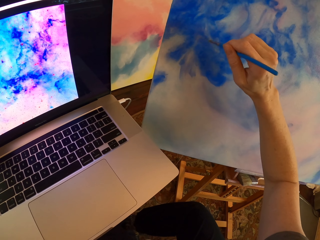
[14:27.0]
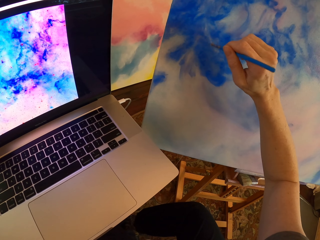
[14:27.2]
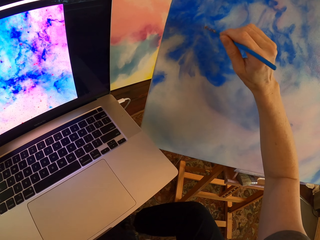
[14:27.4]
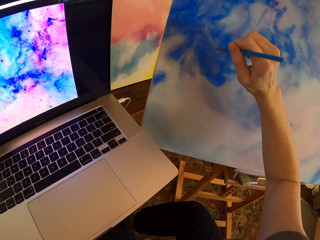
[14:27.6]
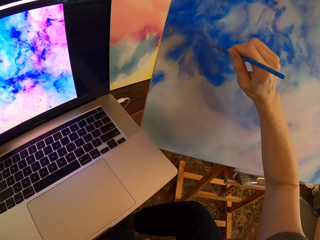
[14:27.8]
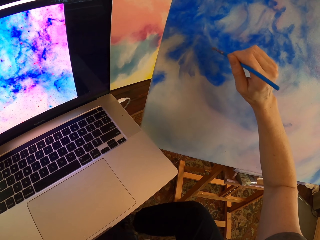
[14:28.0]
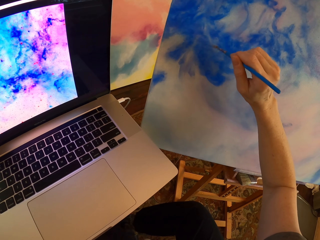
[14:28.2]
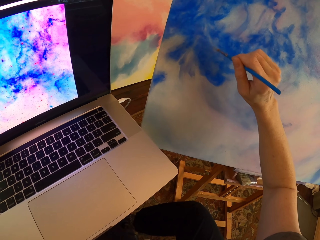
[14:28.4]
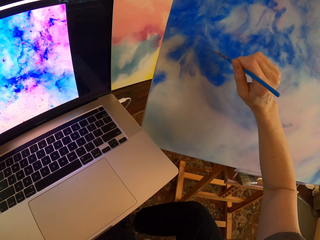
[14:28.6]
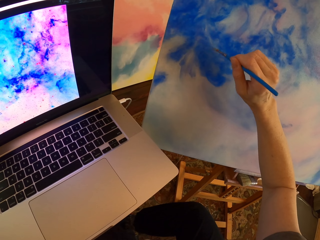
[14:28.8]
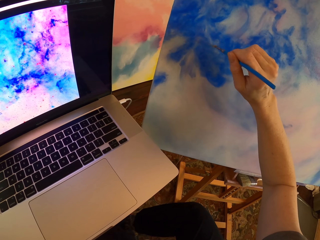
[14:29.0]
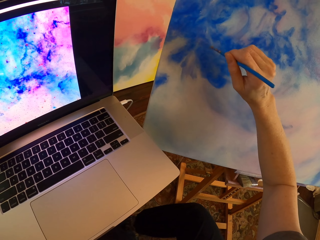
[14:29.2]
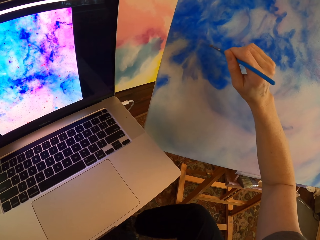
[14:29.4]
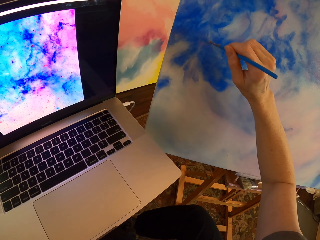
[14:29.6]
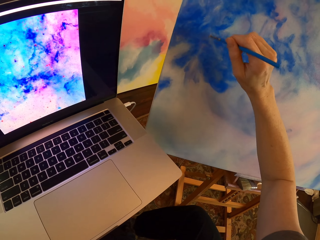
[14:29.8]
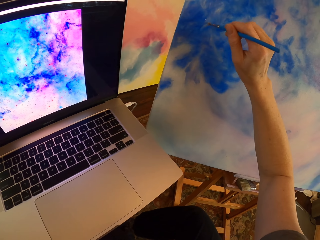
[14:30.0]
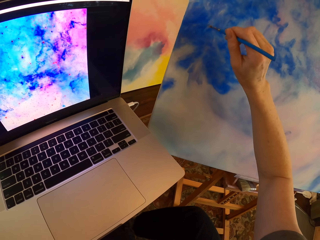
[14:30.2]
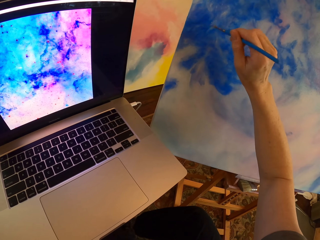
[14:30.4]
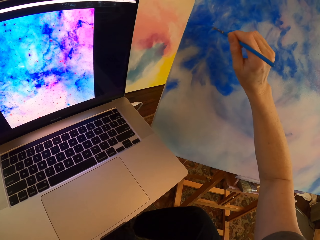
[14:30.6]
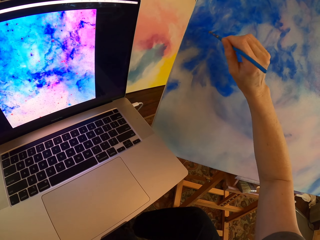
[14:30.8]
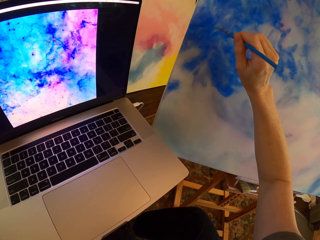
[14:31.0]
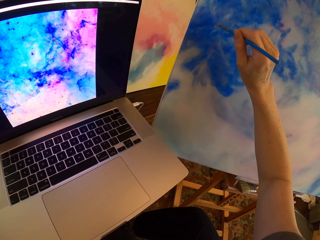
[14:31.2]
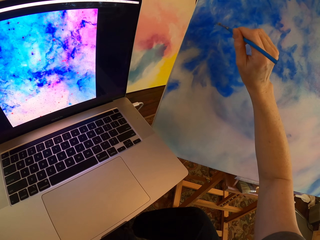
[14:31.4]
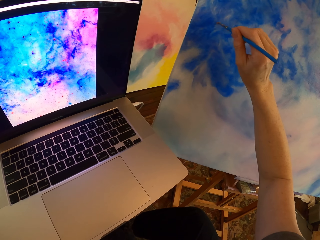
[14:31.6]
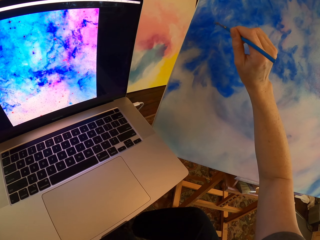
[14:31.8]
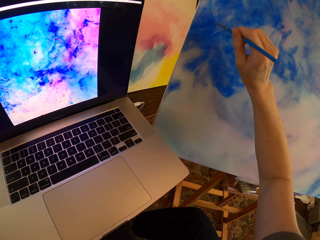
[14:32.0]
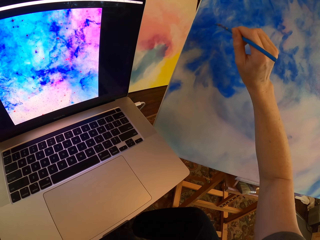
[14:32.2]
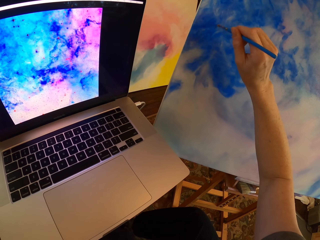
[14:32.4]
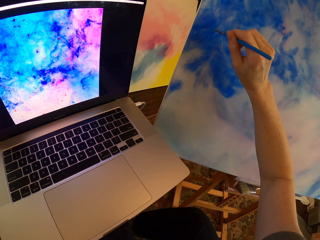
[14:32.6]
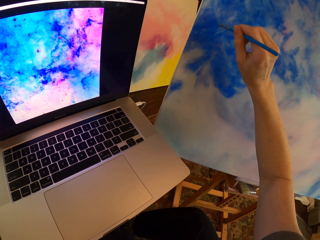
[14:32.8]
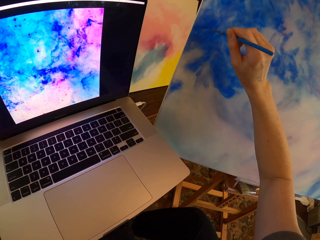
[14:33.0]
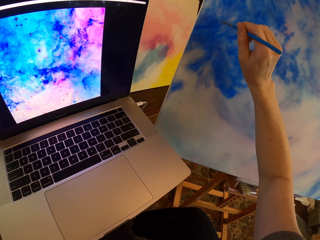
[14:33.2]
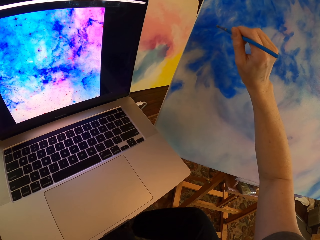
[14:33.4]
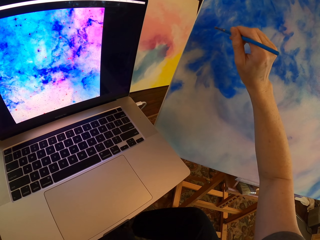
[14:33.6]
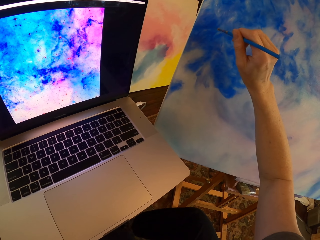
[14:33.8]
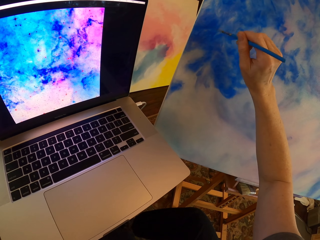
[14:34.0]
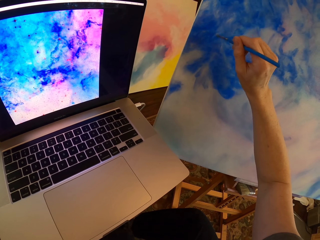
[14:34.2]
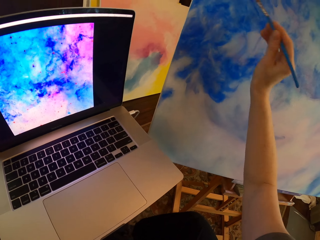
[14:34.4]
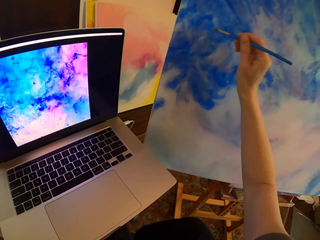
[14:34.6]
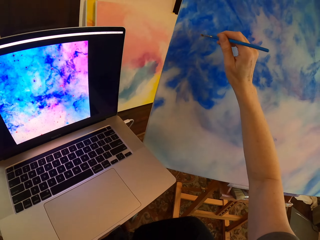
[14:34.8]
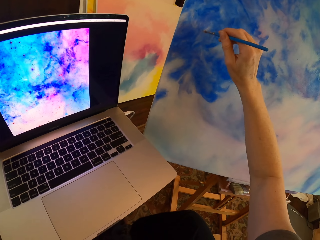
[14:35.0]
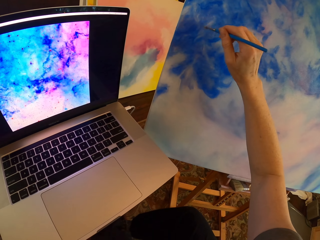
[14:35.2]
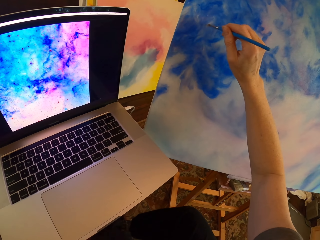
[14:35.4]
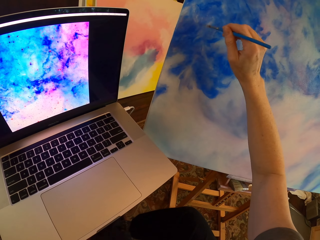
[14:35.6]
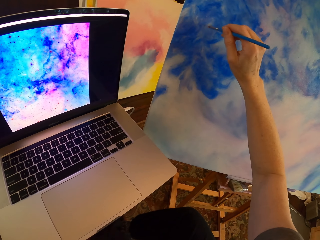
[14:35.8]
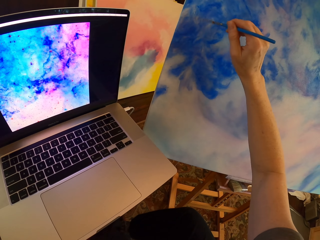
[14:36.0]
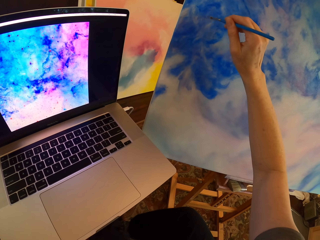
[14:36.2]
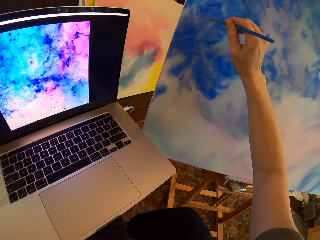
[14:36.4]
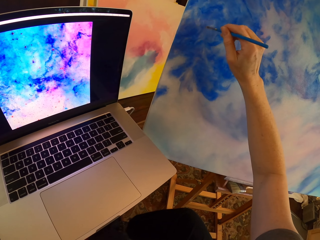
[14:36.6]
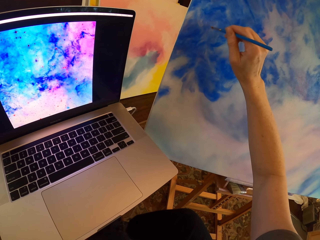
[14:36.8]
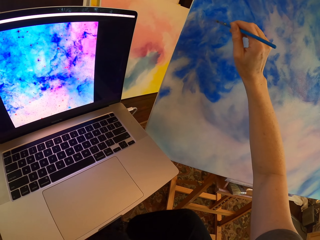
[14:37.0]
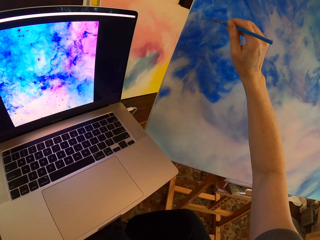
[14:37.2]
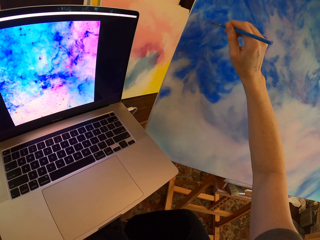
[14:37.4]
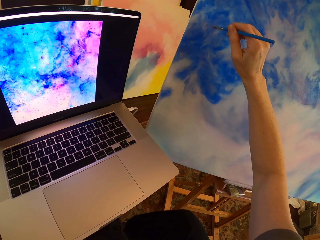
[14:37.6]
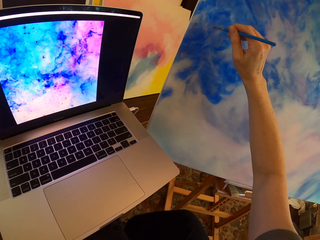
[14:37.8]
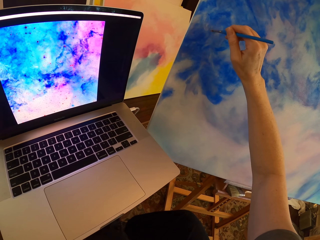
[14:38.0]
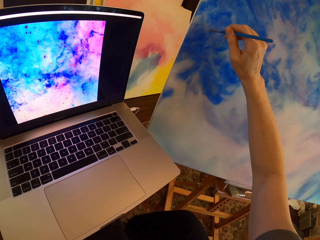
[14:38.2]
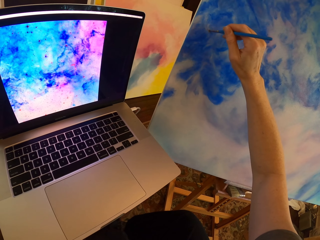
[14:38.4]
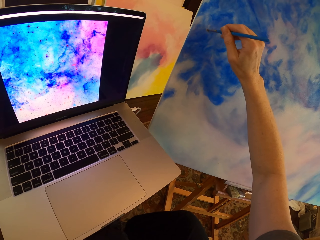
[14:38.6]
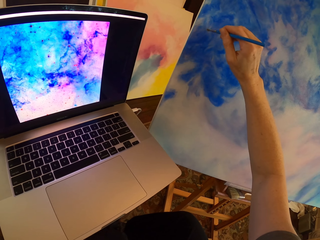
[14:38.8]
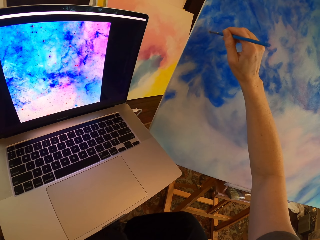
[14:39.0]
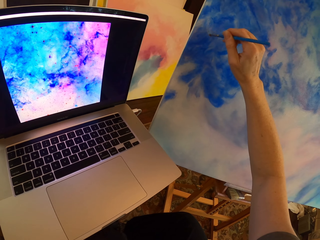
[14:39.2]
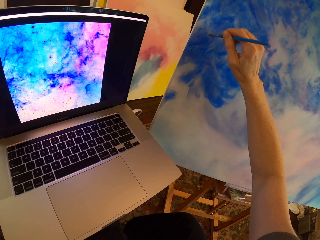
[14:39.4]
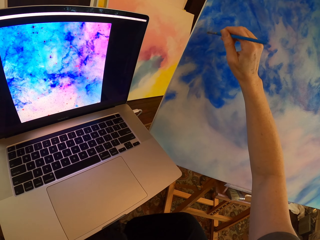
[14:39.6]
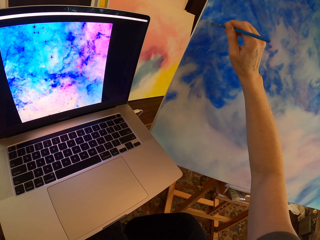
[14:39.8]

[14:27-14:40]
The camera wearer paints on a canvas with a paint brush. They look around. They paint on the canvas with the paint brush.

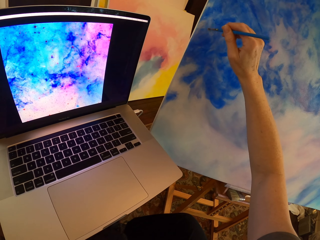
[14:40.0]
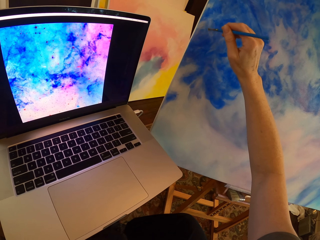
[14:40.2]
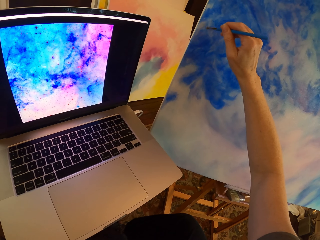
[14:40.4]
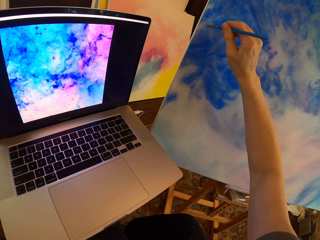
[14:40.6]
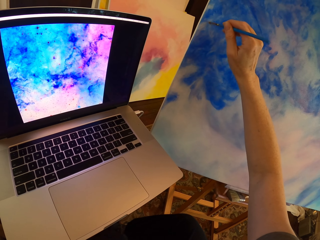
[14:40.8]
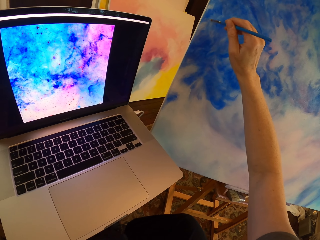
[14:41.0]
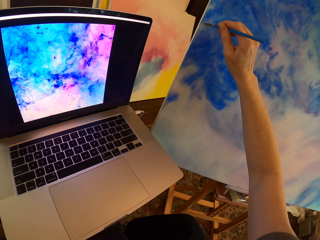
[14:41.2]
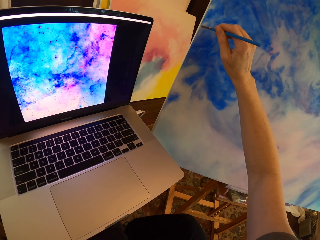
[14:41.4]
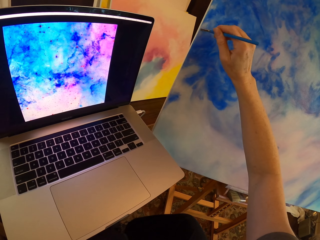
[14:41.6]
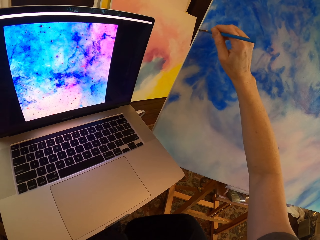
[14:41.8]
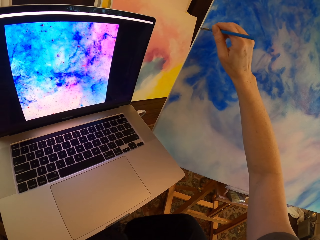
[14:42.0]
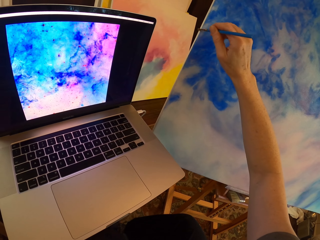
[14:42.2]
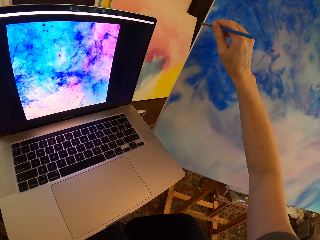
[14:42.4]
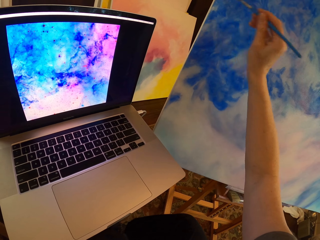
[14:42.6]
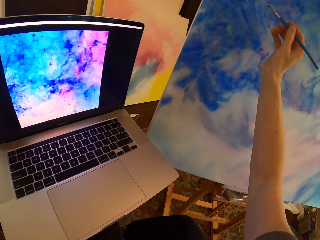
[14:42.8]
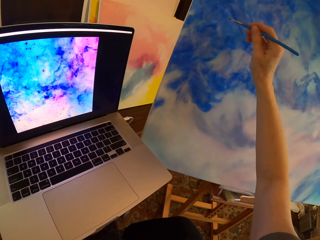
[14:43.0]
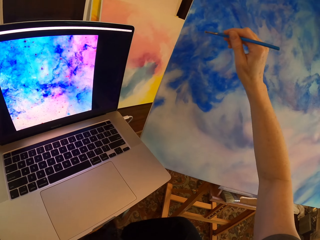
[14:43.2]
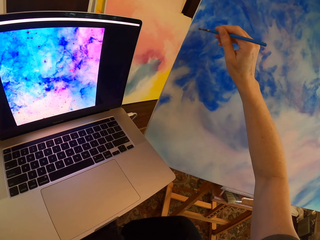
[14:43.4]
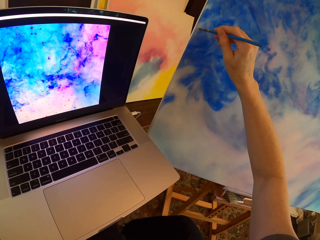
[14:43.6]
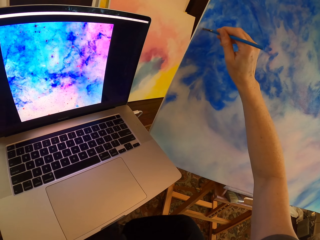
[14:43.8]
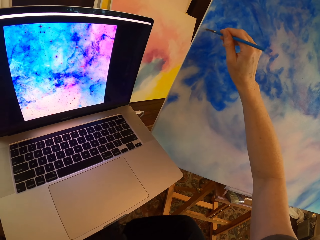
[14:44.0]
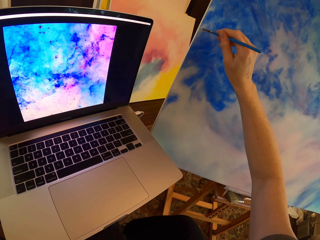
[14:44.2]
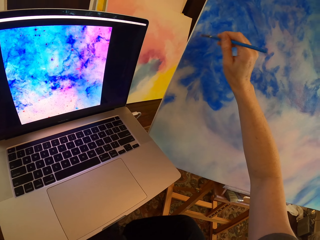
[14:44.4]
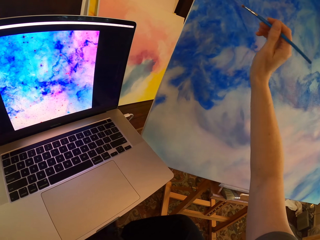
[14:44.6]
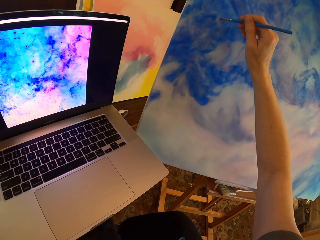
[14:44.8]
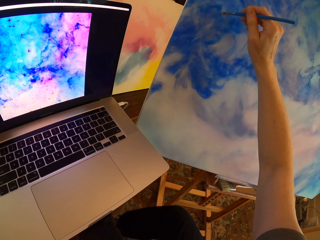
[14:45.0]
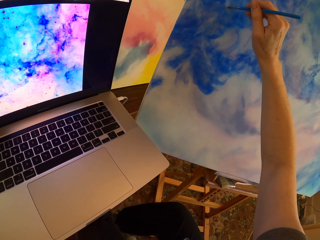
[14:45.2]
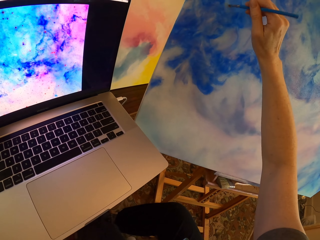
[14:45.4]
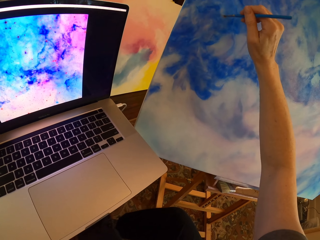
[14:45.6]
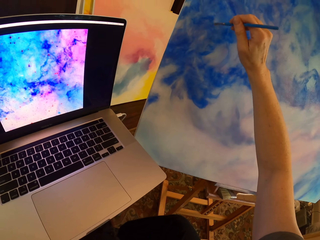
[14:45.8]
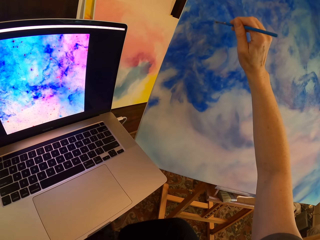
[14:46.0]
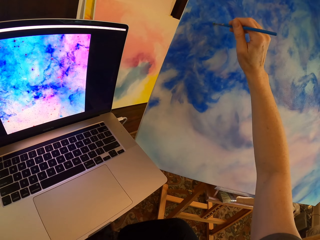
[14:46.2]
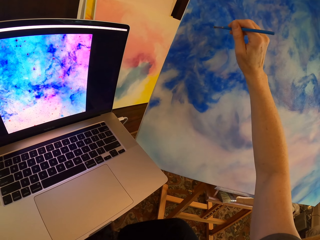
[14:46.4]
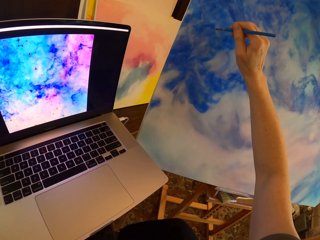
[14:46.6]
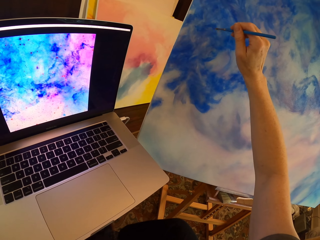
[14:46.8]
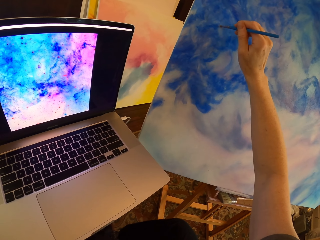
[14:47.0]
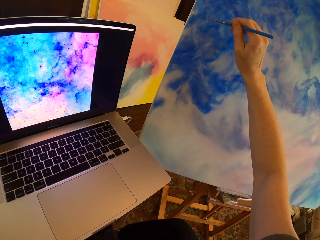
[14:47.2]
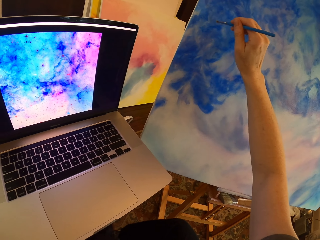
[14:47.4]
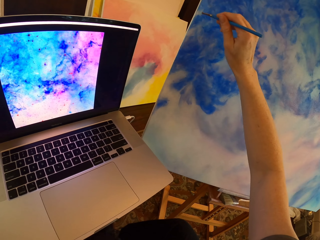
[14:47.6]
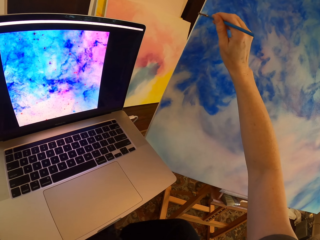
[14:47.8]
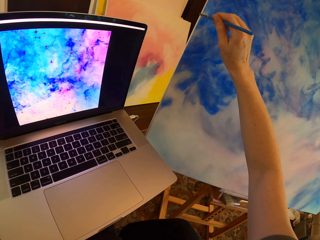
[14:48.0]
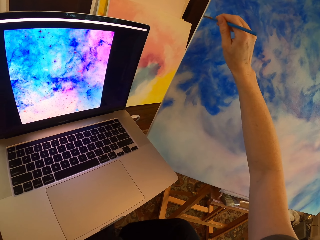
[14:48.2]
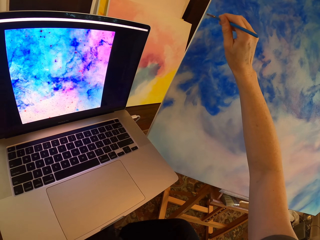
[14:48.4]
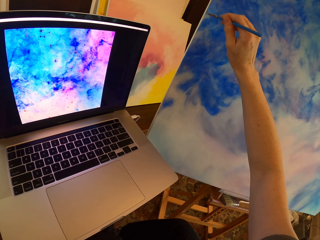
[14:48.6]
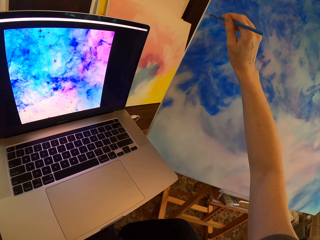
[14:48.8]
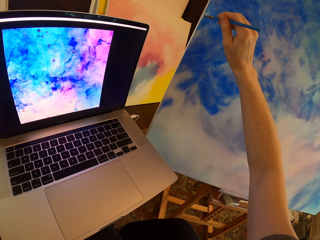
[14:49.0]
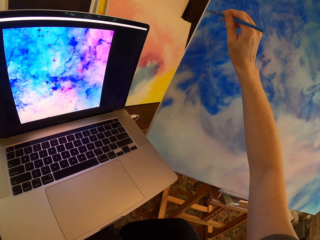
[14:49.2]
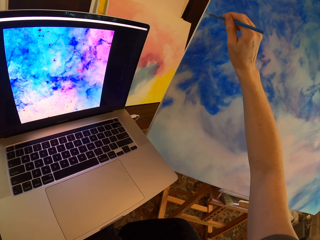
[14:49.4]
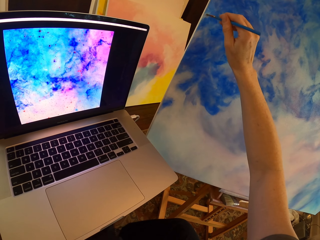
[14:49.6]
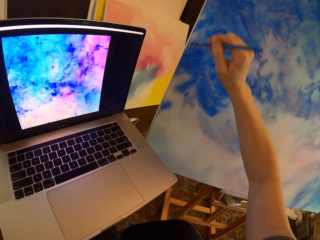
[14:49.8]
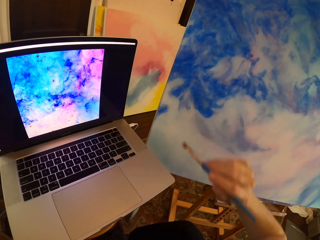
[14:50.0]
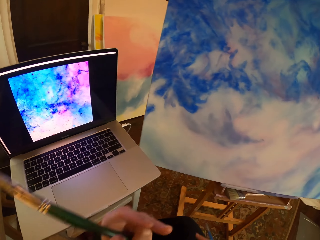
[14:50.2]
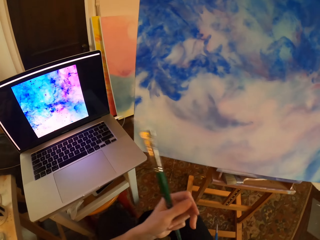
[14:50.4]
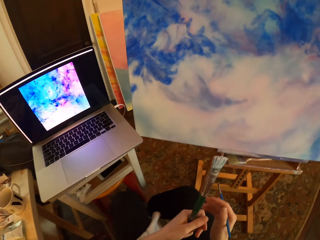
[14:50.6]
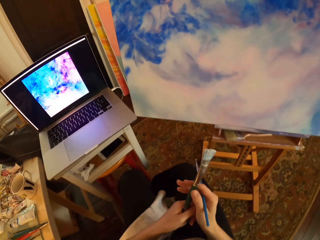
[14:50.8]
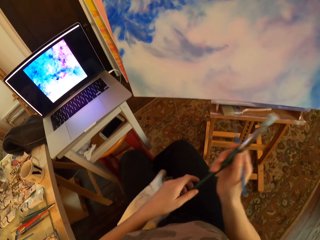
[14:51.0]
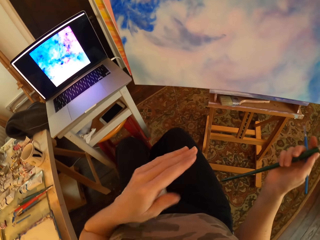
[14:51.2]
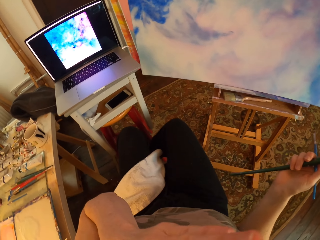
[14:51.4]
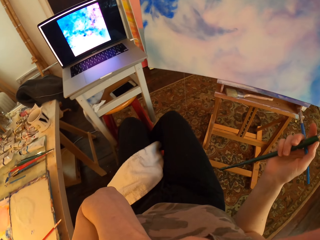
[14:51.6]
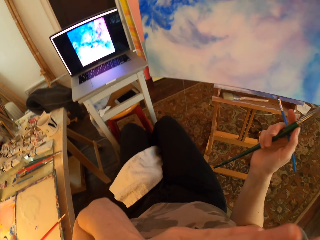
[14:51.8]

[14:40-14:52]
The camera wearer paints on a canvas with a paint brush. They paint on the canvas with the paint brush again. They look around. They touch their face. They turn around.
